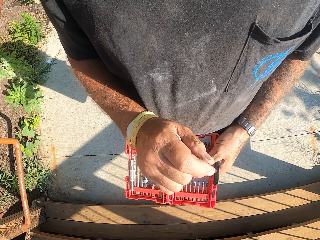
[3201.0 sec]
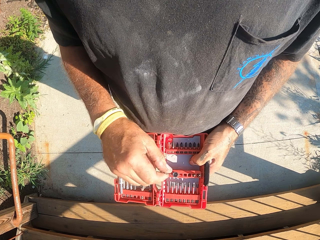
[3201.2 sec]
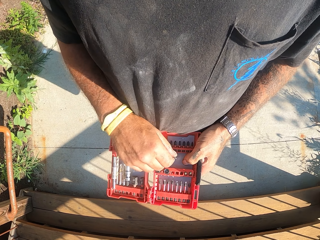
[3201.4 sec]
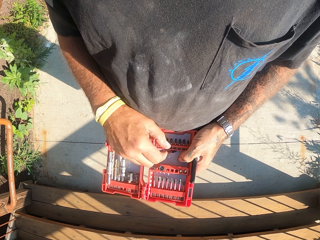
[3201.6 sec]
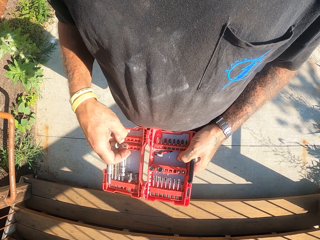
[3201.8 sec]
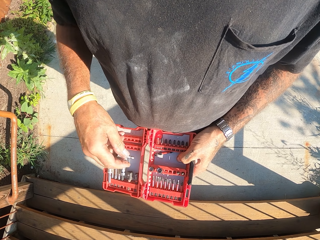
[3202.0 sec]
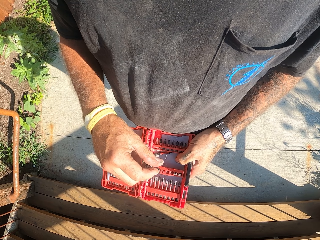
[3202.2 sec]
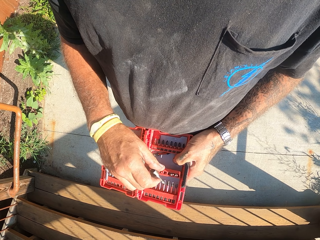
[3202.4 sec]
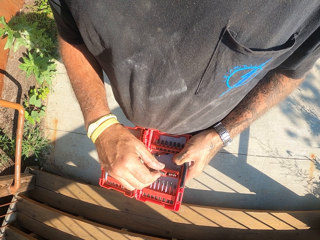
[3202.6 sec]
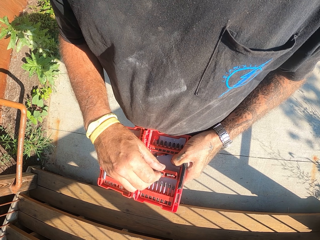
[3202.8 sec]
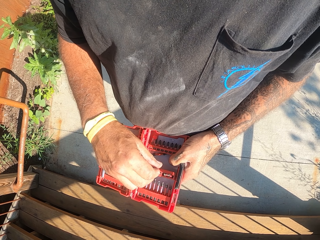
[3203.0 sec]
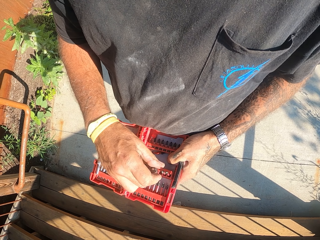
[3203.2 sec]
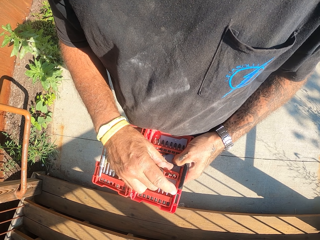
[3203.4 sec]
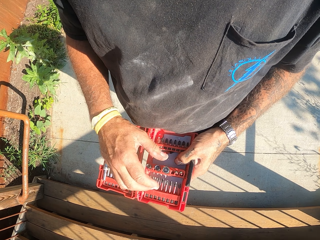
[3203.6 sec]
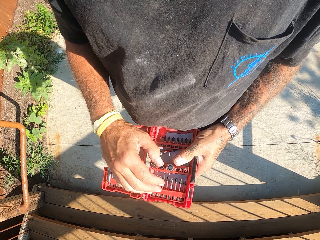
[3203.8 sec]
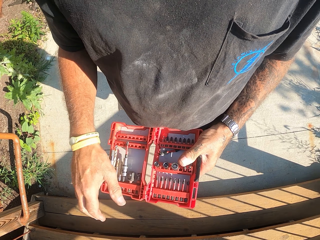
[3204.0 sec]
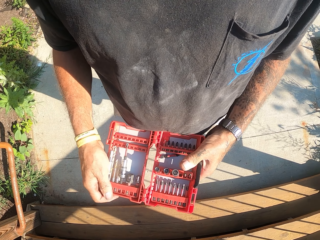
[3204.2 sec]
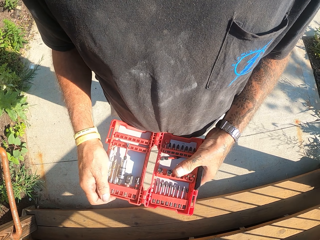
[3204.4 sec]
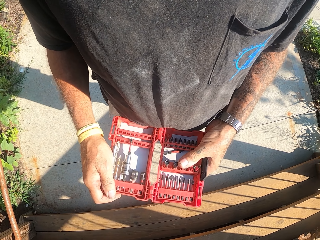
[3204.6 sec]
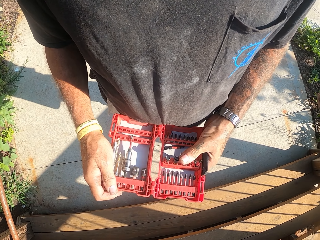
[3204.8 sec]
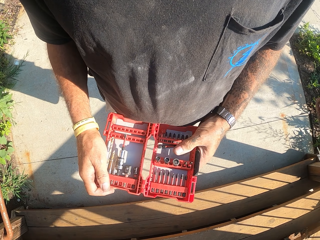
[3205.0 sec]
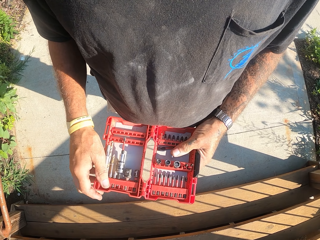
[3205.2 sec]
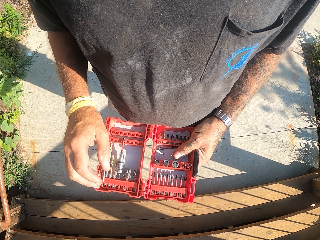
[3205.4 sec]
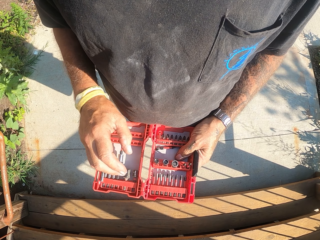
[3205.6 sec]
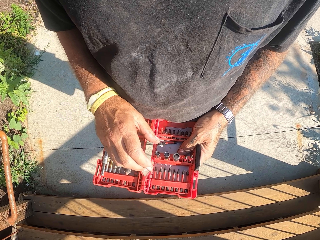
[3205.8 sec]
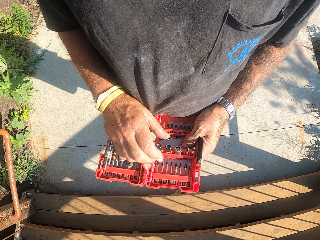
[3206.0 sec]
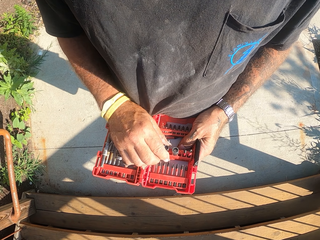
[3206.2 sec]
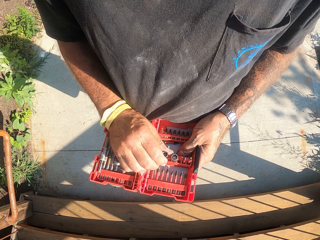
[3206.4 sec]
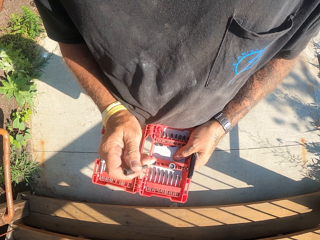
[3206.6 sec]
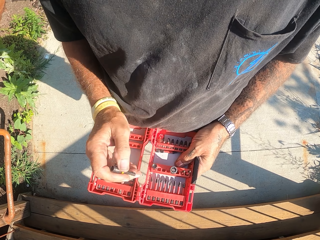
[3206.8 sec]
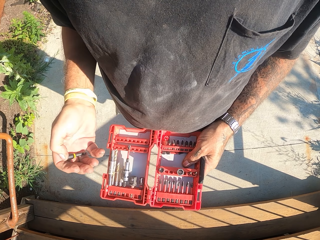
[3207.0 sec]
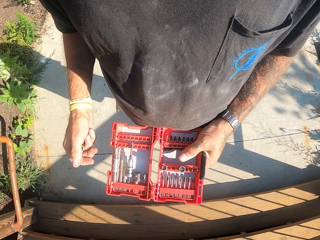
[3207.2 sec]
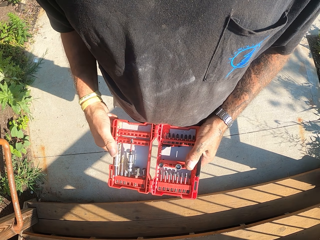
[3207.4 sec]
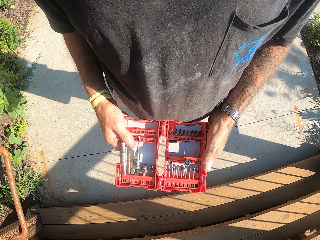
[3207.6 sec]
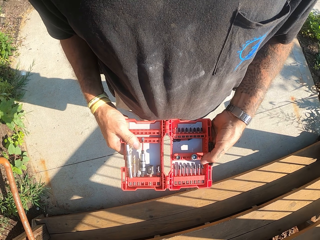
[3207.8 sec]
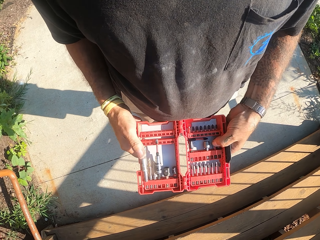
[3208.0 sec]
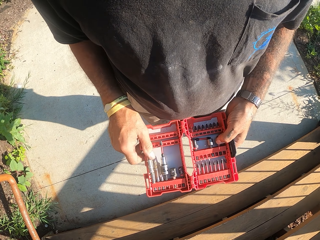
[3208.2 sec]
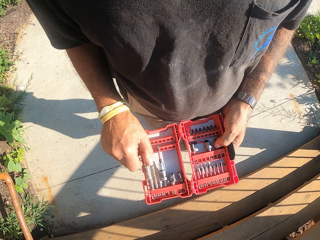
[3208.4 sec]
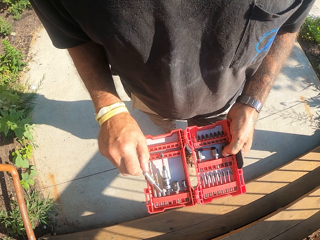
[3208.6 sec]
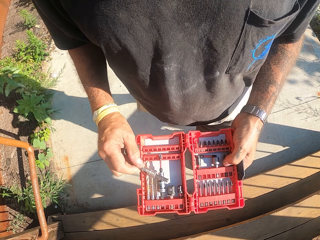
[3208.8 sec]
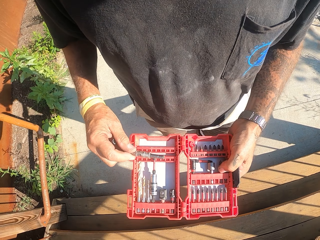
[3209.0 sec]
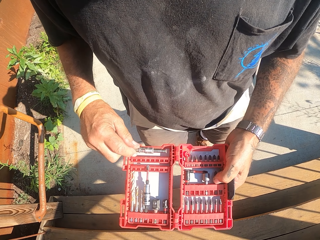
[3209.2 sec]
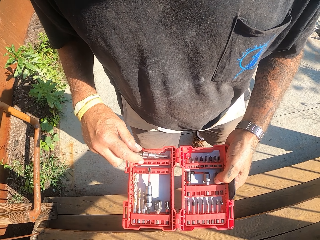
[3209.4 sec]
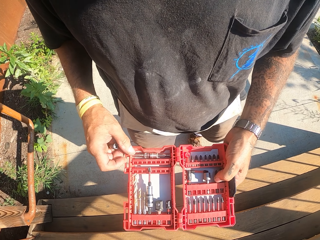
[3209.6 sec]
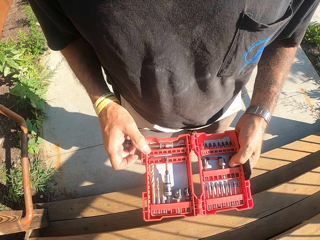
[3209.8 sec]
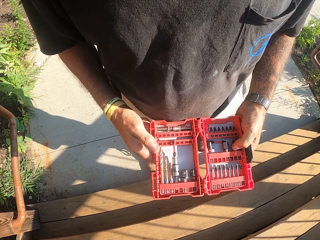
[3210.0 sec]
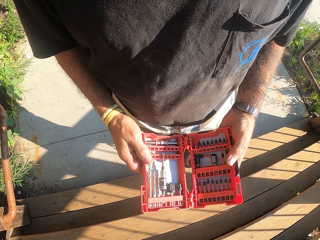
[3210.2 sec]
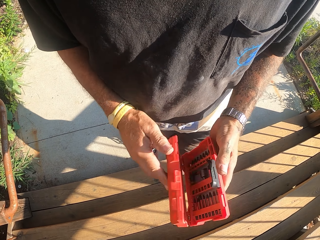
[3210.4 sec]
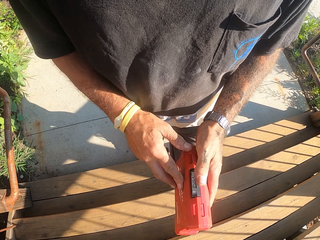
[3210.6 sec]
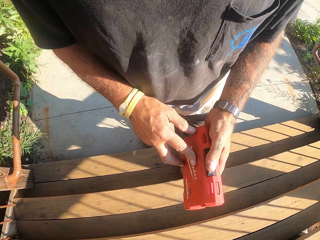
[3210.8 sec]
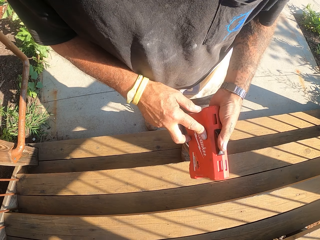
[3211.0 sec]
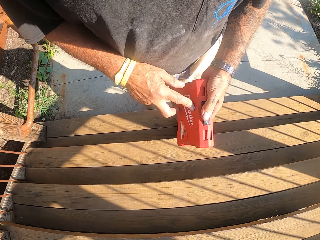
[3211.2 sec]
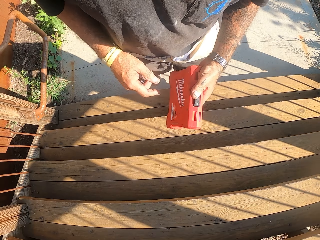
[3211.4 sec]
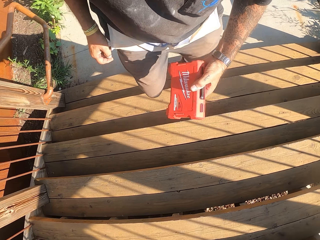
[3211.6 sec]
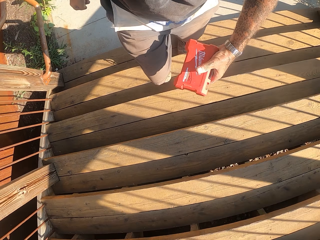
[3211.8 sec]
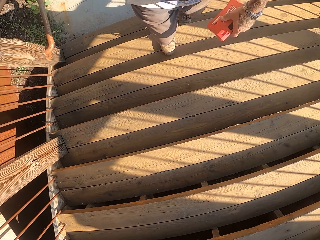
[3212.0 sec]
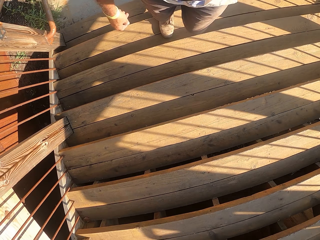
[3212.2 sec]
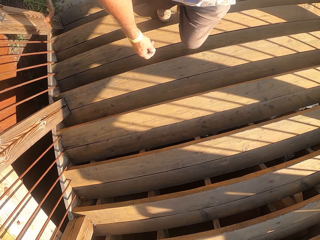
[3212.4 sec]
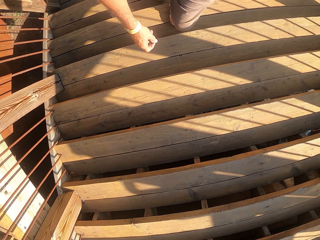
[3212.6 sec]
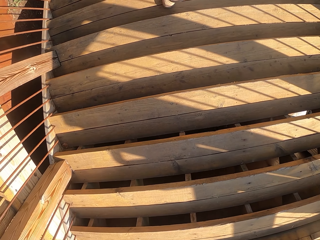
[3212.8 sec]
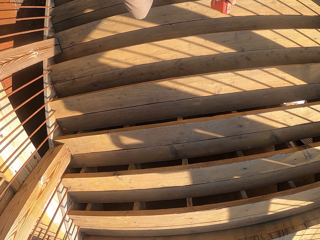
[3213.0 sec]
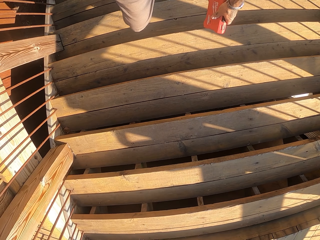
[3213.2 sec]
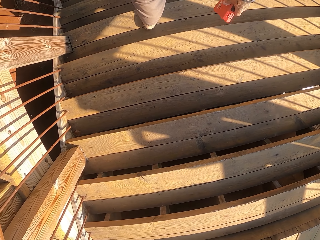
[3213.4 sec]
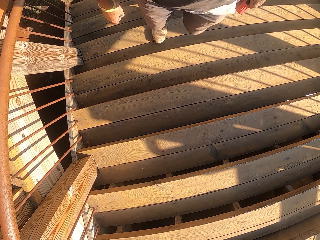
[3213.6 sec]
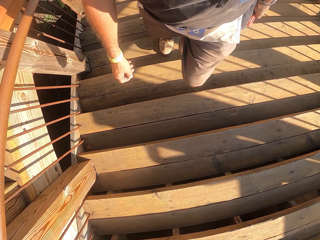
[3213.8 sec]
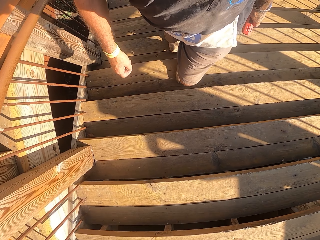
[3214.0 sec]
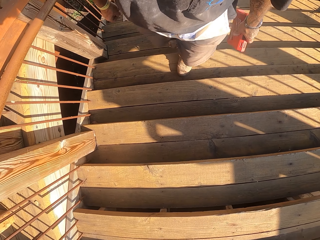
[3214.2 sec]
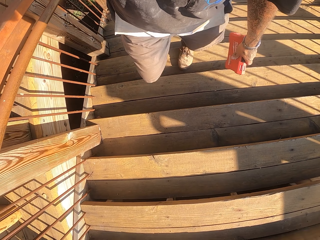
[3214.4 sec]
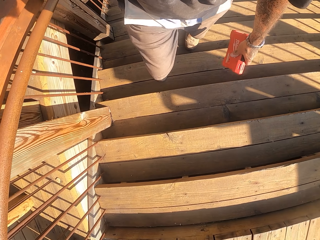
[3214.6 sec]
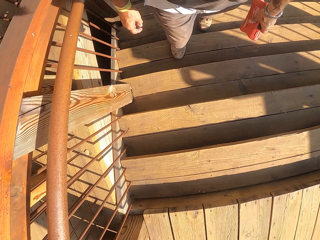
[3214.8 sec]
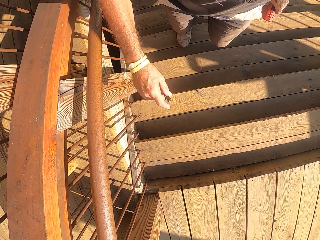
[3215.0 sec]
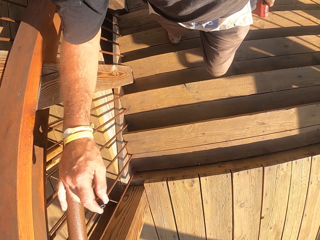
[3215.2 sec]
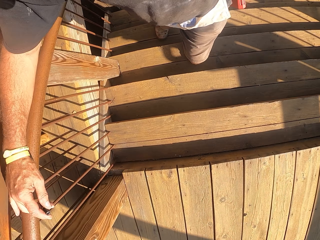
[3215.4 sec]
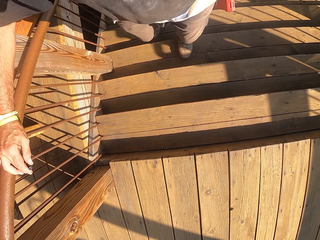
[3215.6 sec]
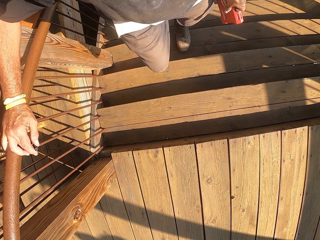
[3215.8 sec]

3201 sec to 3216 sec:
The camera wearer removes the drill bit again. They fix the pliers. They pull the pliers. They put the pliers on the other side of the tool box. They close the tool box. They walk upstairs.

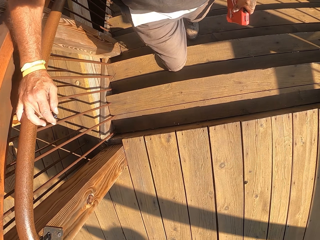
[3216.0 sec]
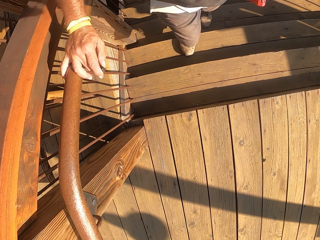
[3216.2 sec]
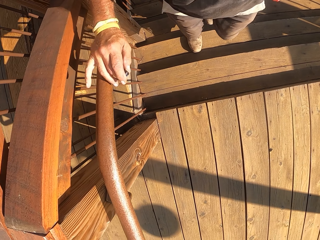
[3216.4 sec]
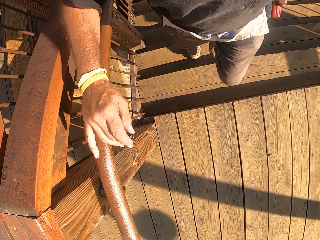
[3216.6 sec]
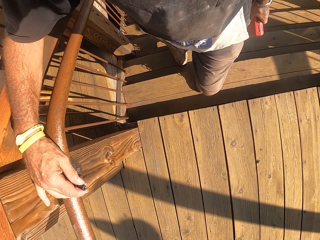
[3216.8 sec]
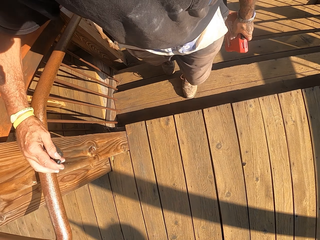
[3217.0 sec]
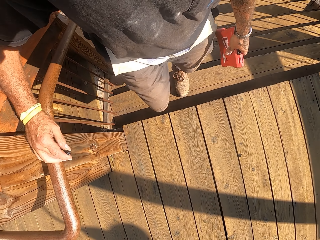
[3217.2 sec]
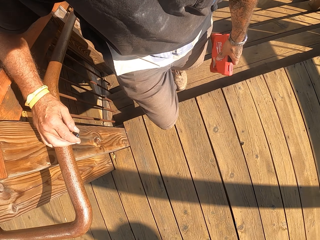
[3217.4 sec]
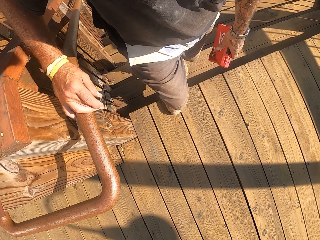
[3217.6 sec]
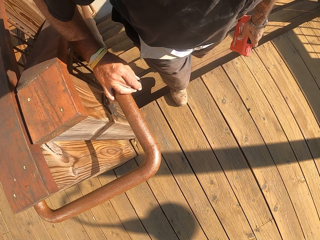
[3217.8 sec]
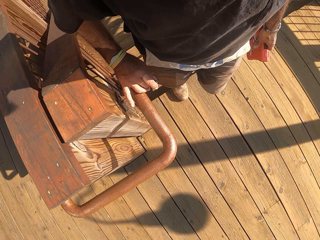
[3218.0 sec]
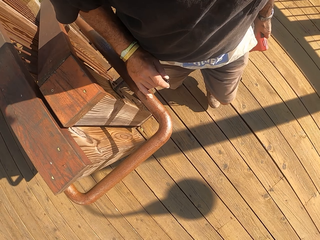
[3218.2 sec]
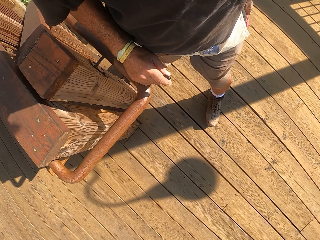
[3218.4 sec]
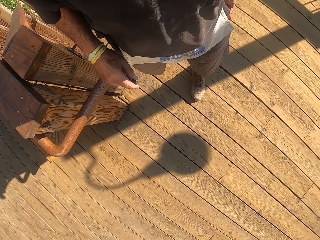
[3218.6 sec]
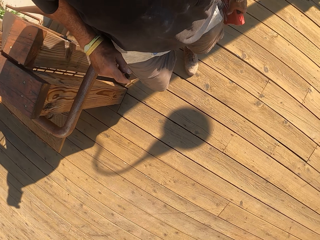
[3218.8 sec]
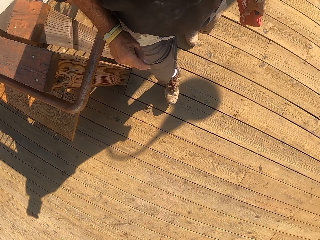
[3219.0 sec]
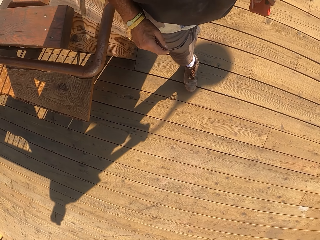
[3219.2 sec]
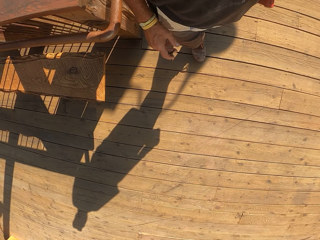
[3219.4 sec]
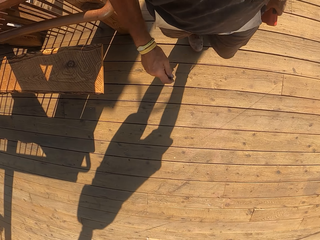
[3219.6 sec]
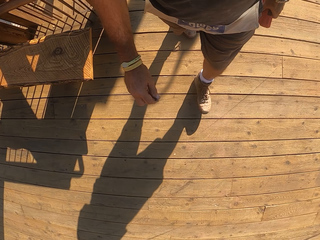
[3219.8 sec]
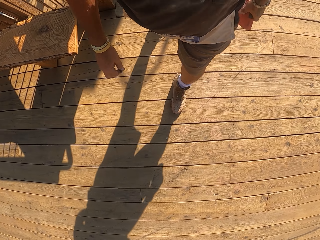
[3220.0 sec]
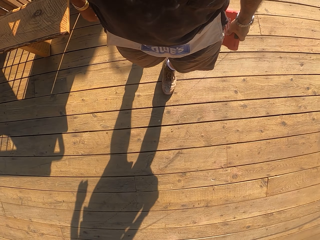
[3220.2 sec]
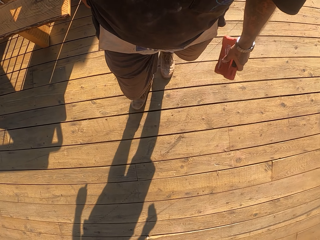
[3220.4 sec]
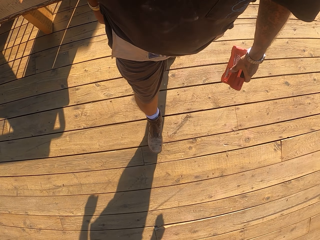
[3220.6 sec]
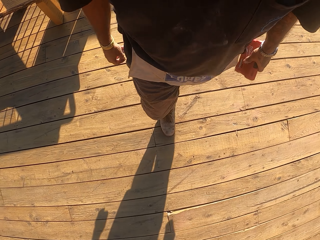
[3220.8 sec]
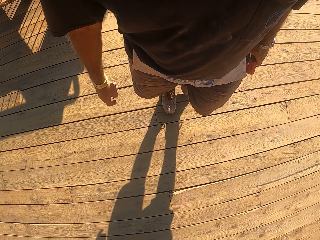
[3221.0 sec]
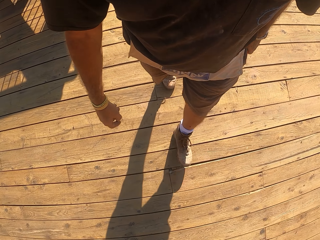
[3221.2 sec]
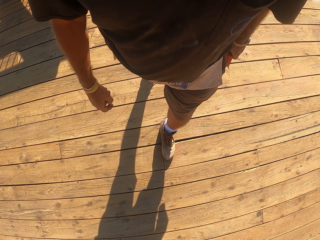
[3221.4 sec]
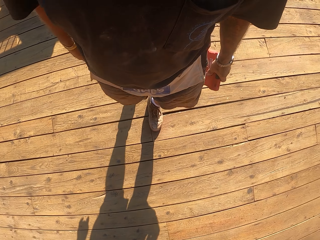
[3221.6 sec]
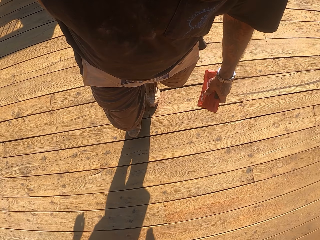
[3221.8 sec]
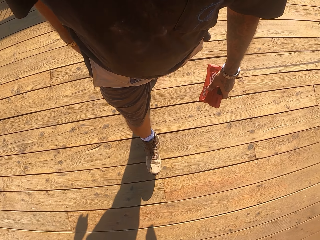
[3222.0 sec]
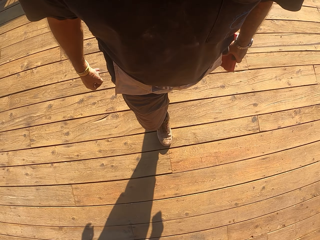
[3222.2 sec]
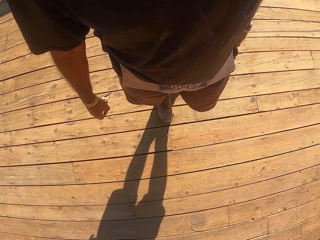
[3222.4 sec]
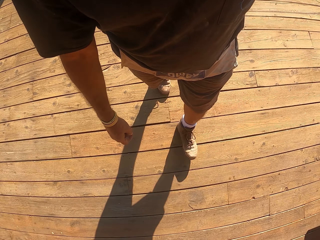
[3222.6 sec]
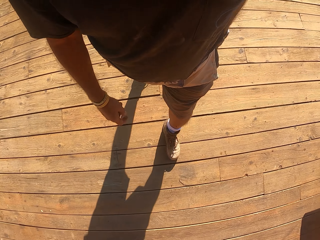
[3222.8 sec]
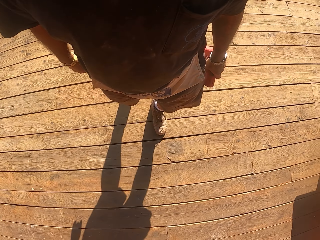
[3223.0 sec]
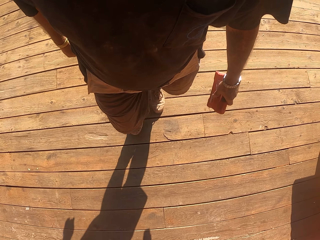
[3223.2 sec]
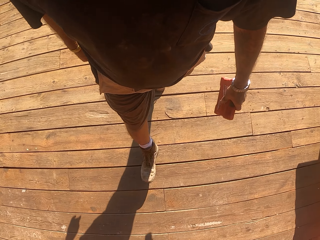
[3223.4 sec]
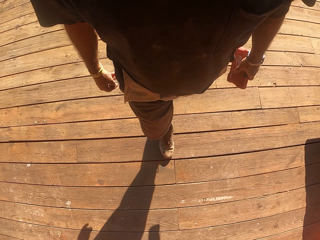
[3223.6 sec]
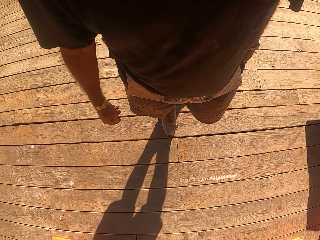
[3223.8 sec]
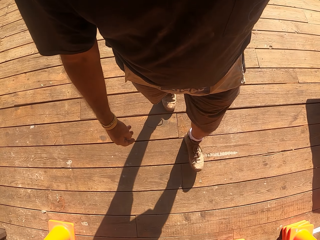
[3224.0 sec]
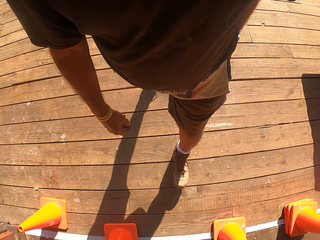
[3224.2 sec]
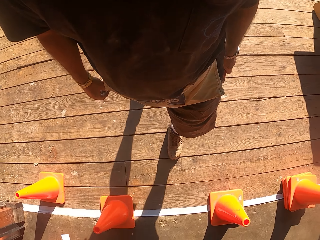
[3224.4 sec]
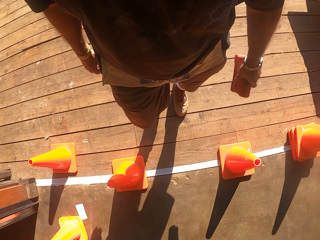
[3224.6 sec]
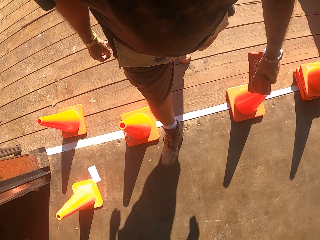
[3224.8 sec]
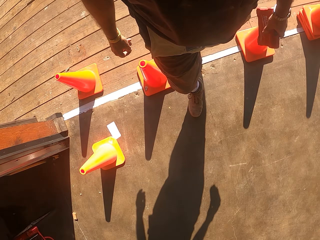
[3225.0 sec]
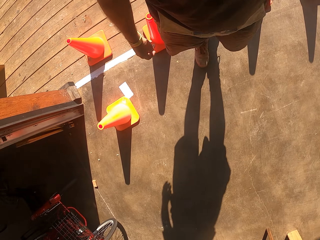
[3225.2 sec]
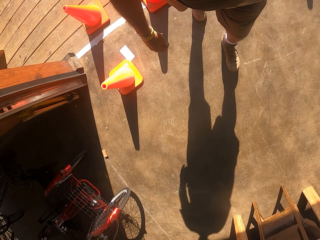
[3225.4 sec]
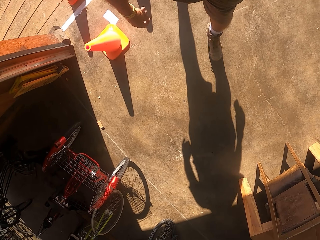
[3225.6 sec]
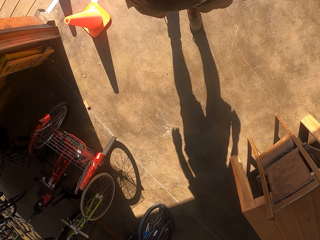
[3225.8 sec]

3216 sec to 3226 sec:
The camera wearer walks into the garage. They turn. They walk on the wood floor.
